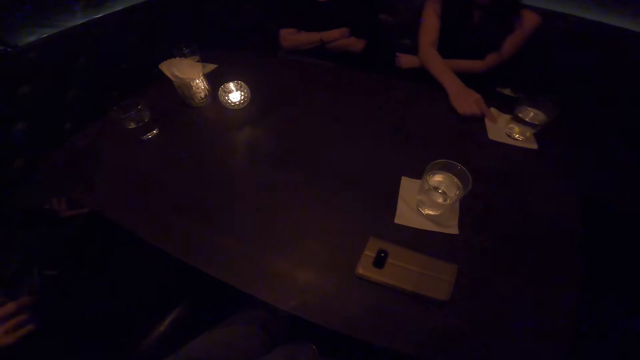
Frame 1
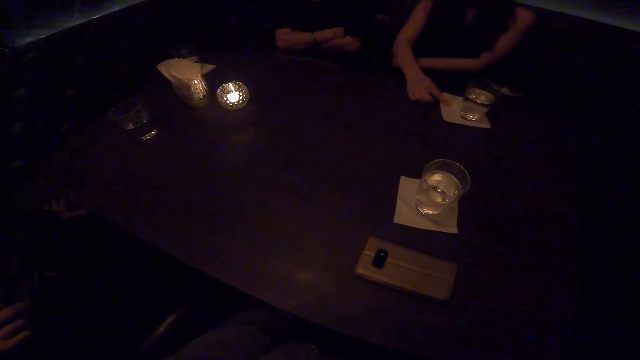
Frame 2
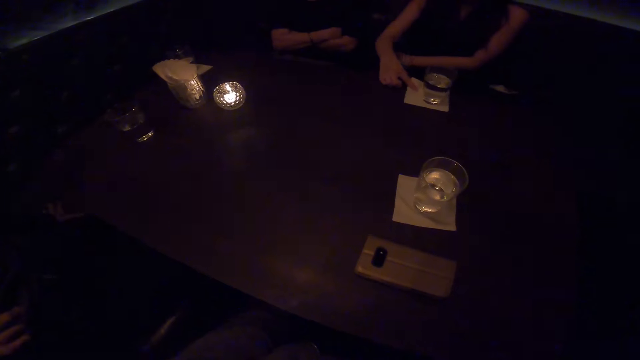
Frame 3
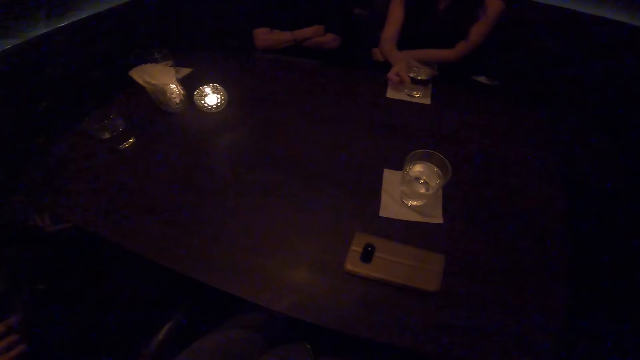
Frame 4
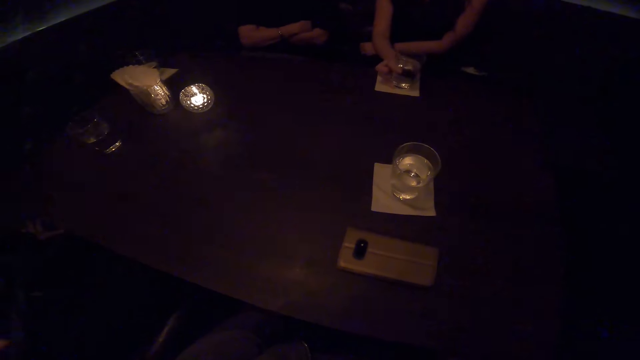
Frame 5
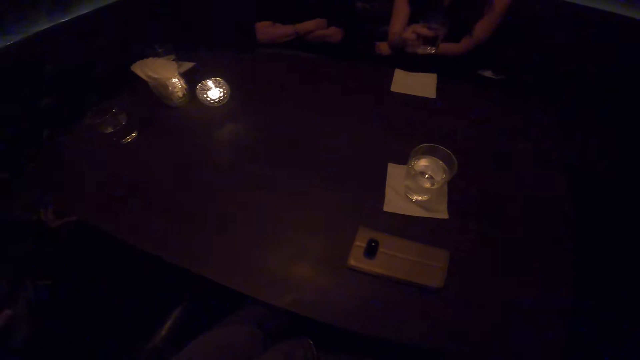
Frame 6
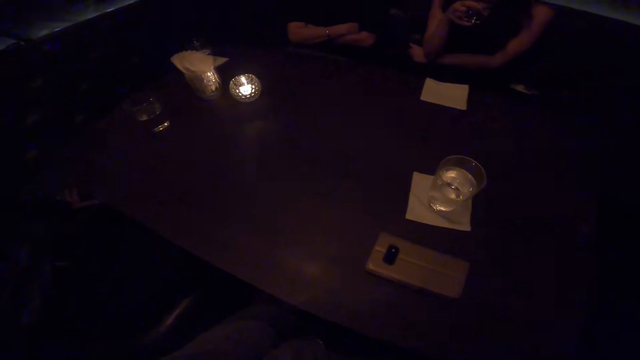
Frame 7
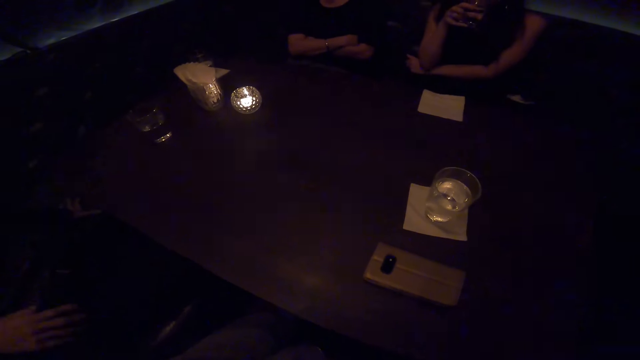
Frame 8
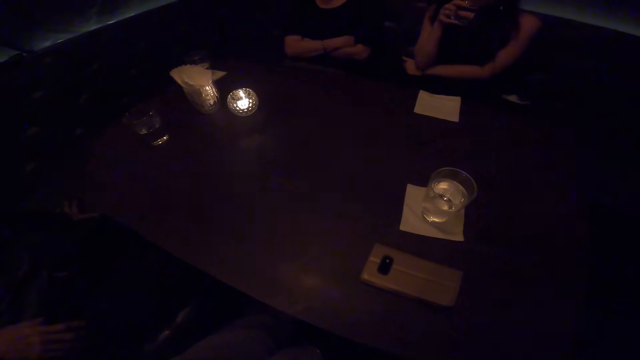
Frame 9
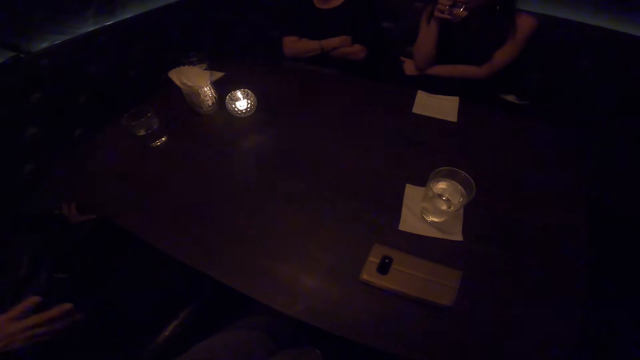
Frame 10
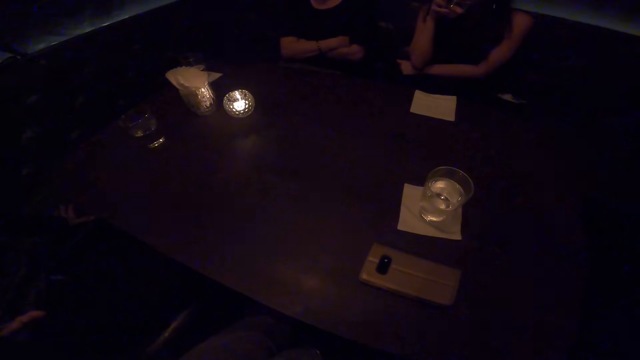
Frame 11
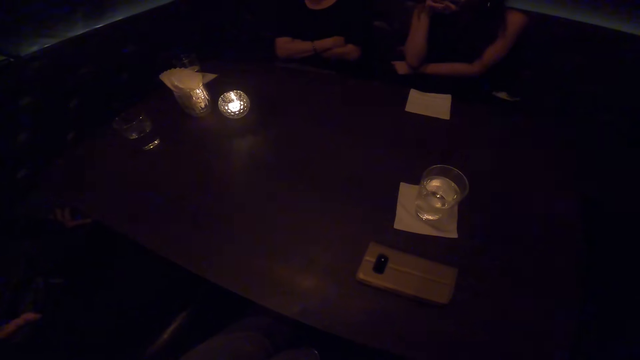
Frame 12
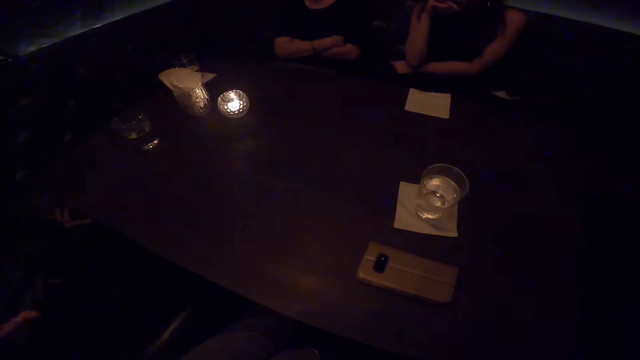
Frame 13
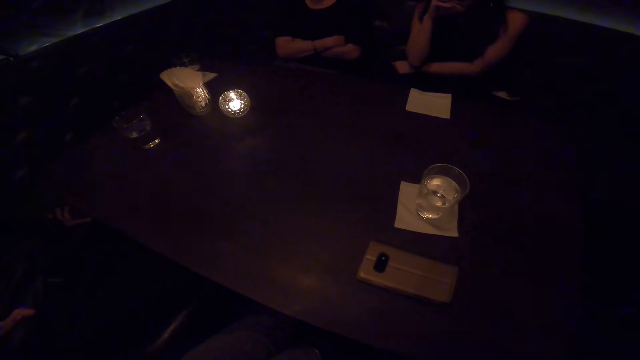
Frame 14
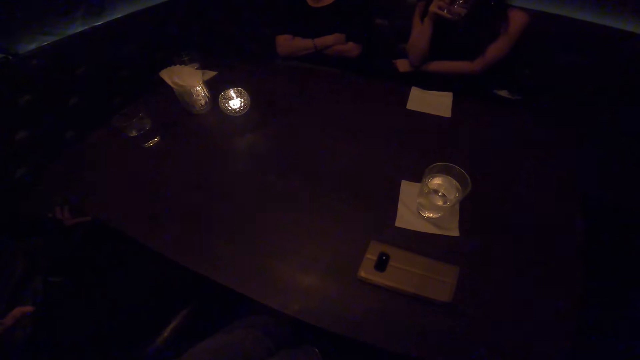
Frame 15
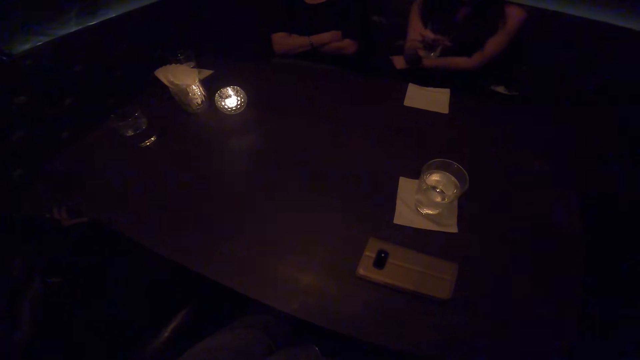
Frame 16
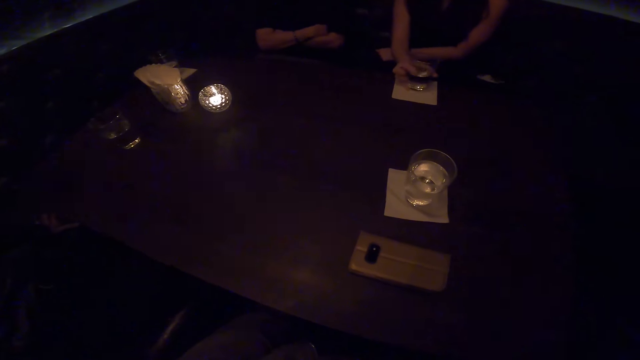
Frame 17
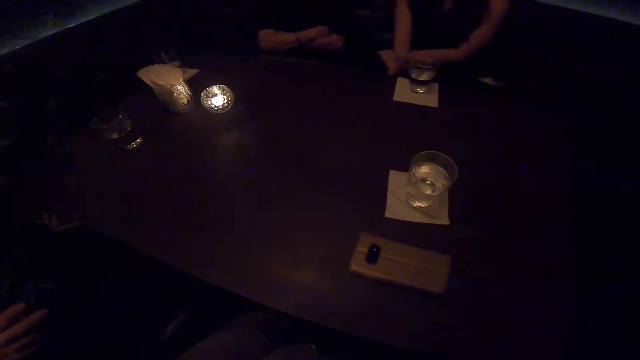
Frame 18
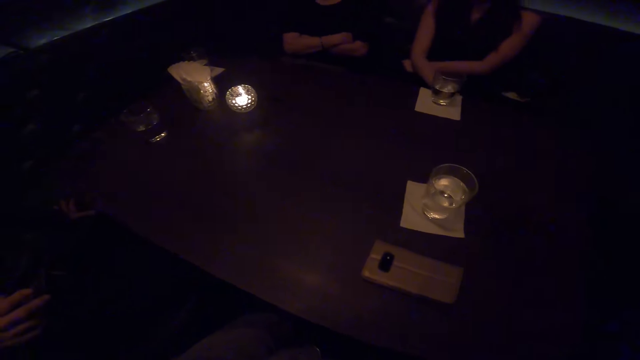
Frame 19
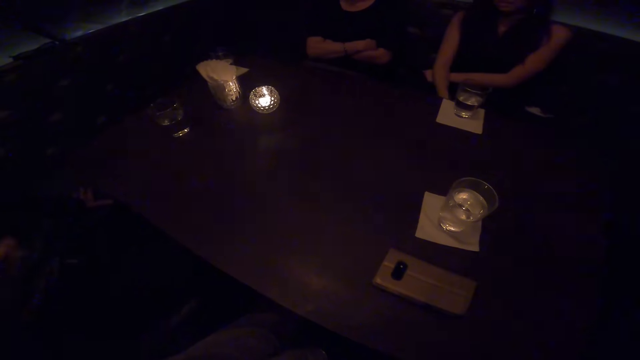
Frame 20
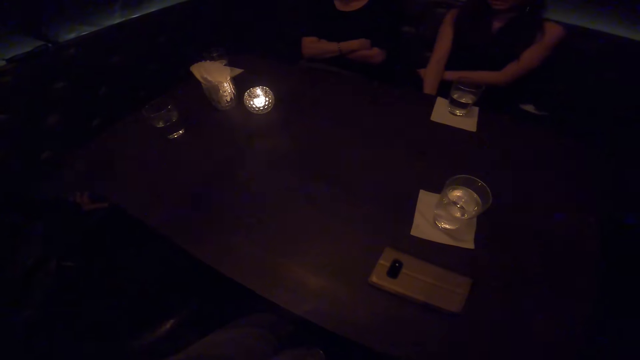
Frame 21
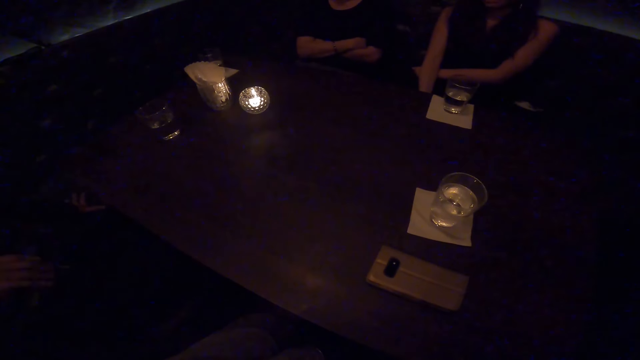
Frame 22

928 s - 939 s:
A woman pulls a glass. The woman lifts a cup of water on the table with her right hand. She drinks water with the cup with her right hand. She drops the cup of water on the table with her right hand.

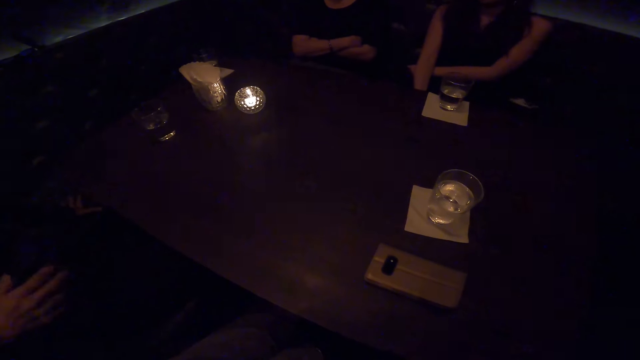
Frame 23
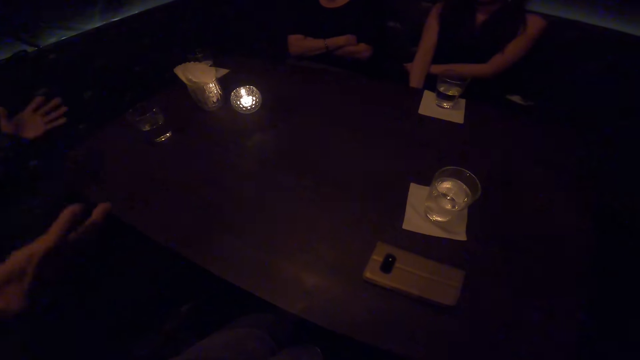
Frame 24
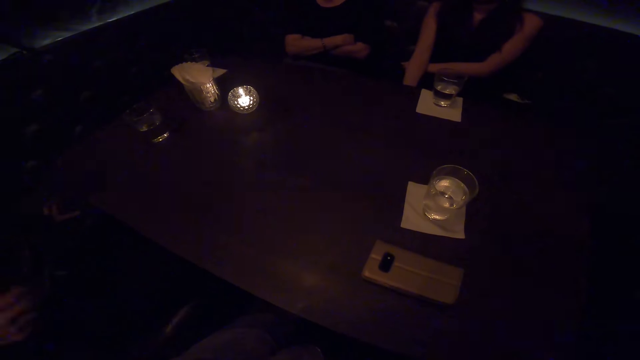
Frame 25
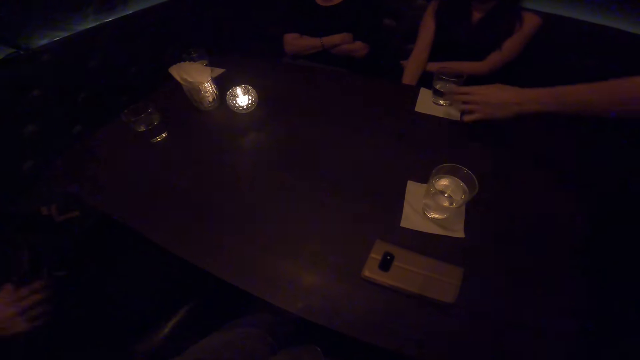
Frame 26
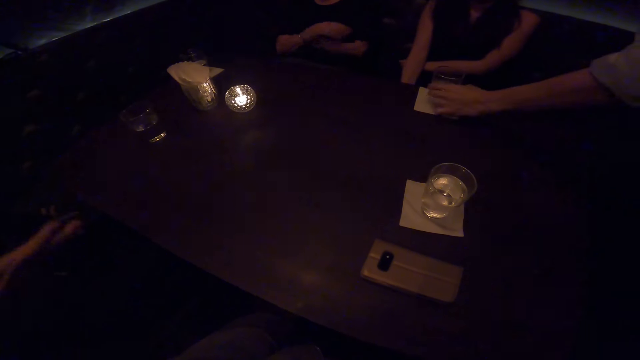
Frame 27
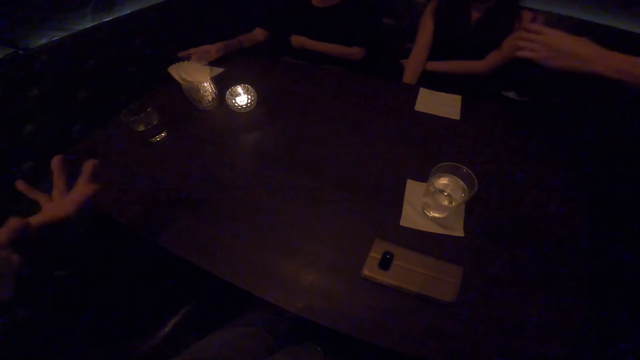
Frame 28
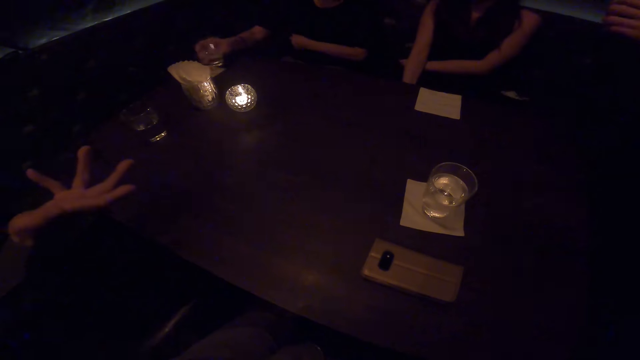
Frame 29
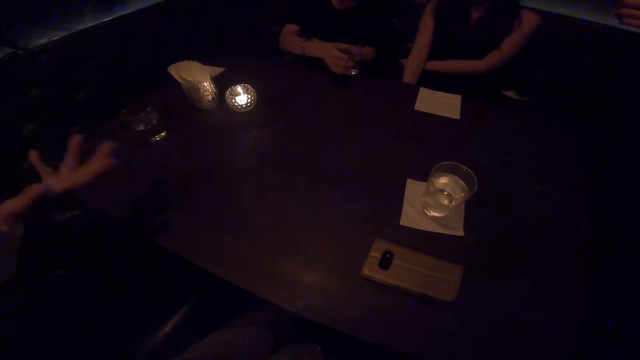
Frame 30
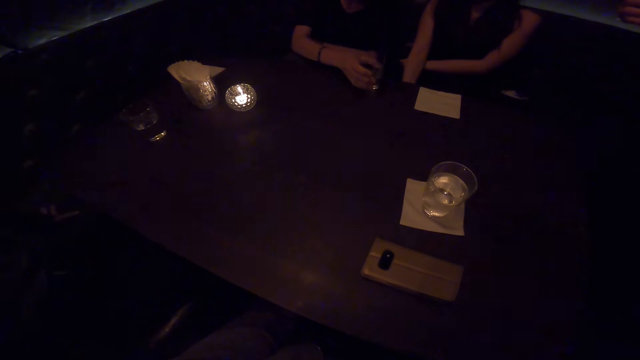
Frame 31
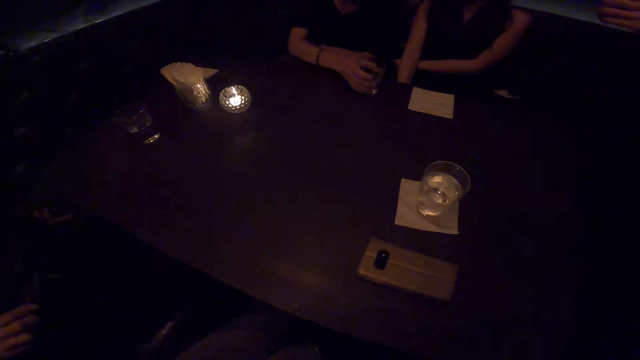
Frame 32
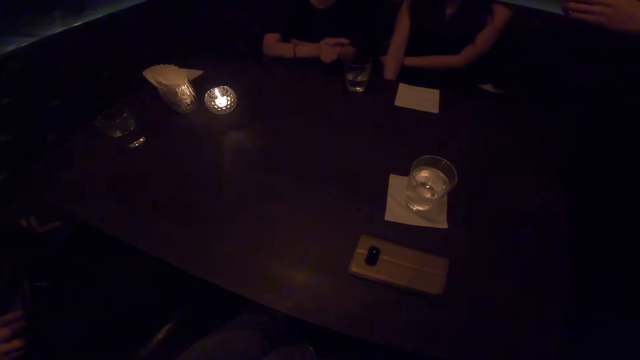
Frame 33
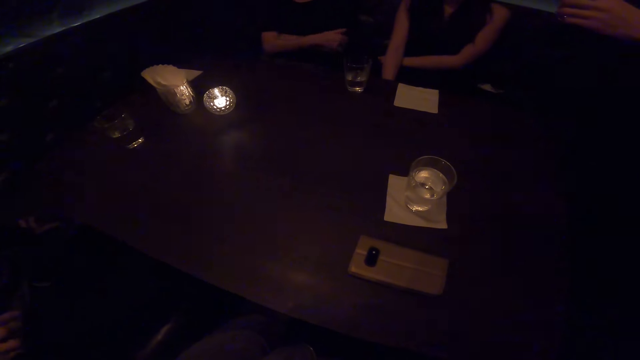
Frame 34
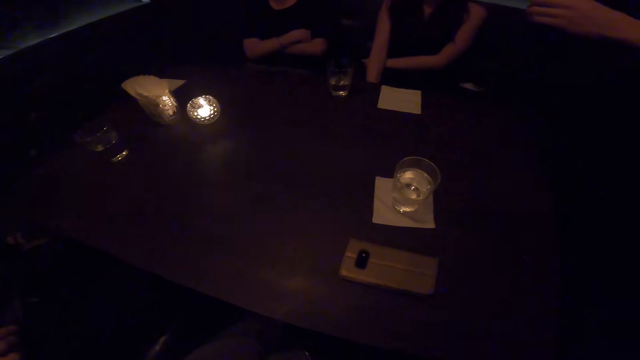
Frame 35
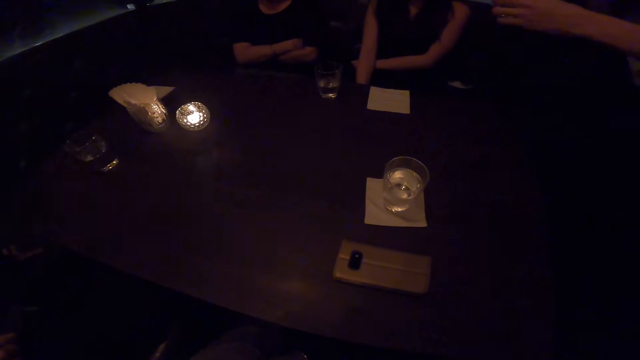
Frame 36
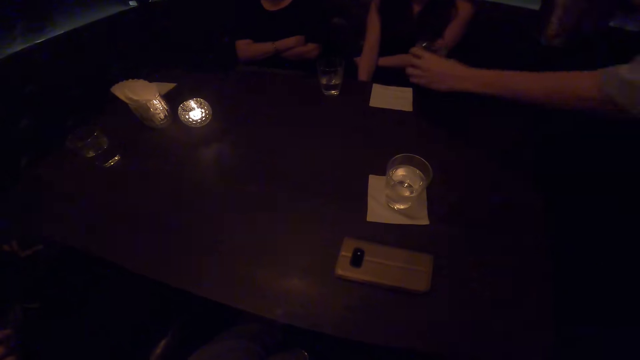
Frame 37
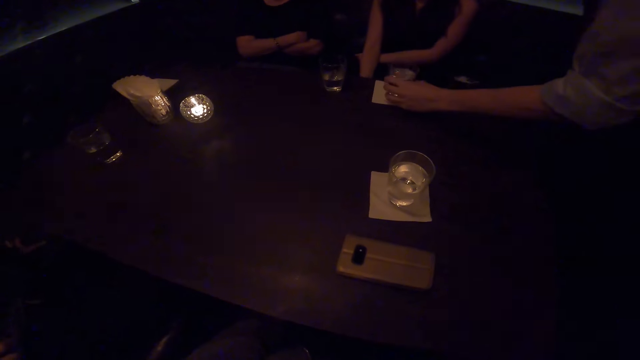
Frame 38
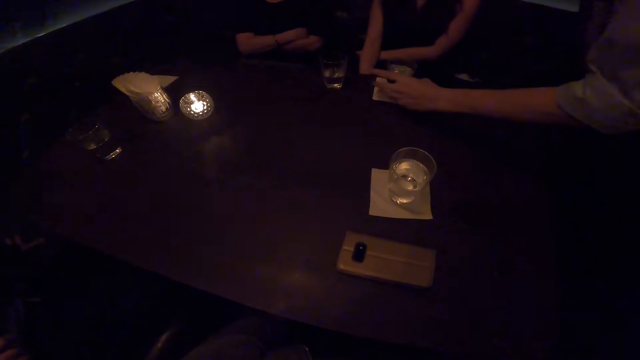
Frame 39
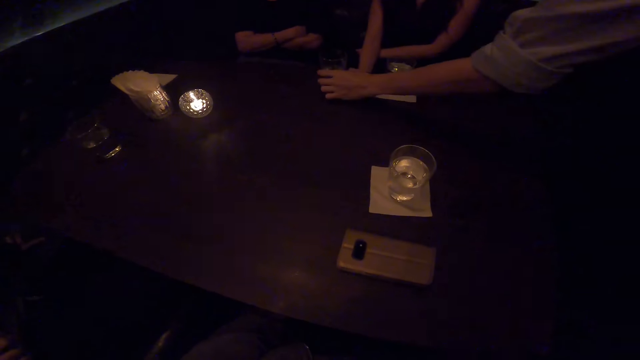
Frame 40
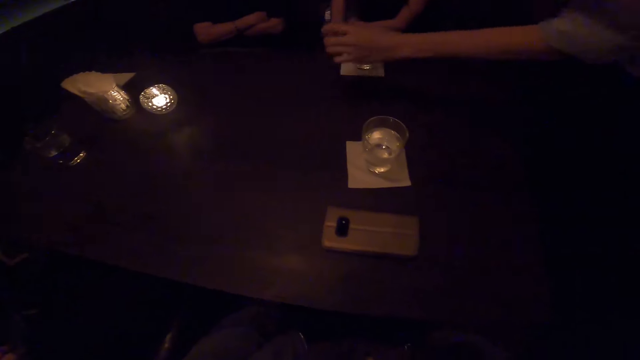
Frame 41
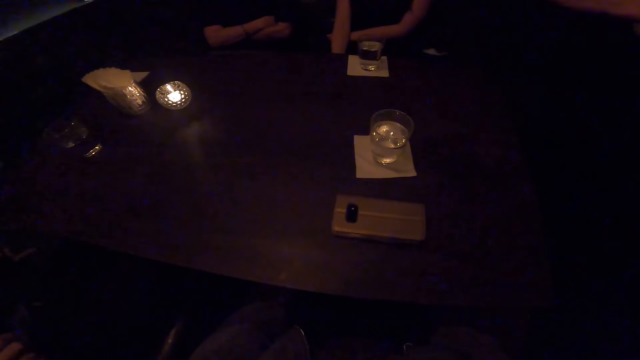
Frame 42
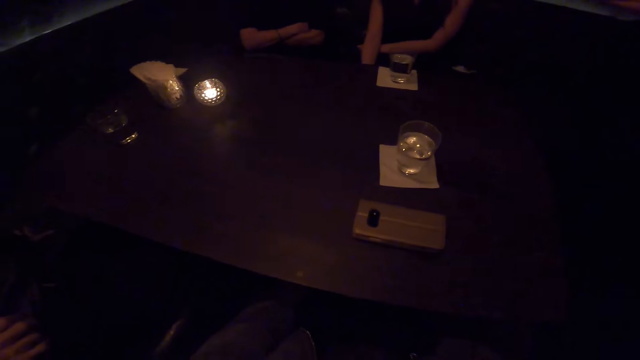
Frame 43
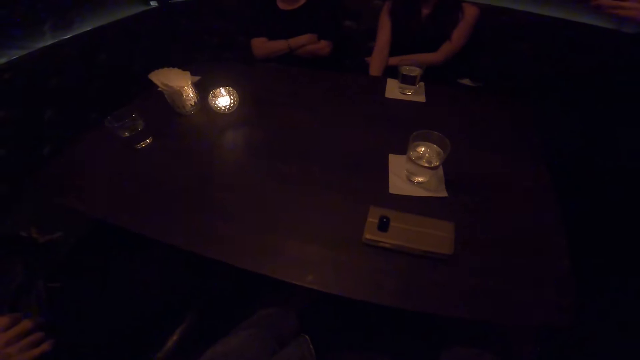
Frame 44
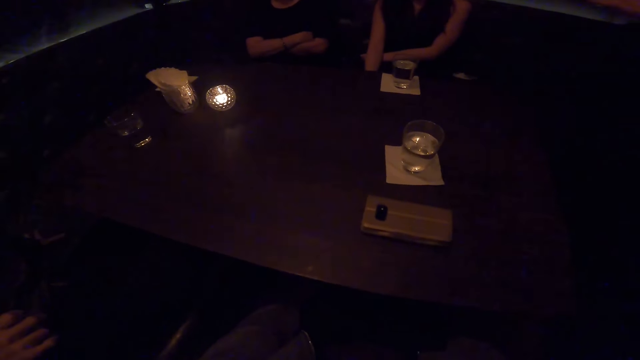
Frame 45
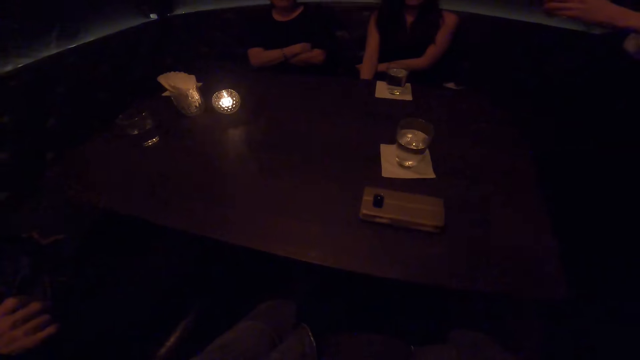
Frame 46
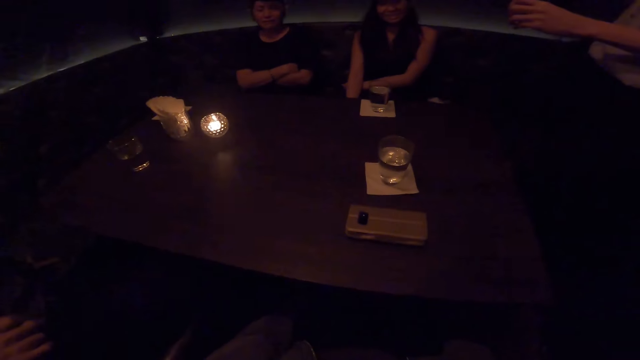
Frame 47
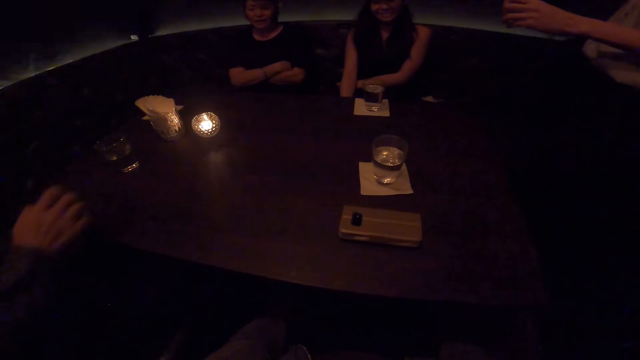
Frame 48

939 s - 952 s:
A person moves their hands. A waiter takes a cup of water or glass from the table with the left hand. Another person puts a glass on the table. The waiter refills the cup with water with both hands. The waiter drops the cup of water on the serviette on the table with the left hand. The waiter takes the cup of water from the table with the left hand. The waiter refills the cup with water with both hands.
